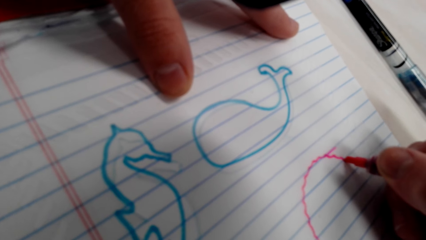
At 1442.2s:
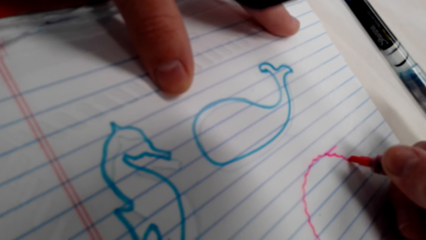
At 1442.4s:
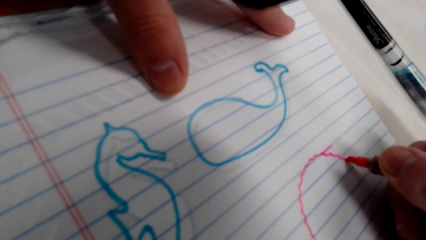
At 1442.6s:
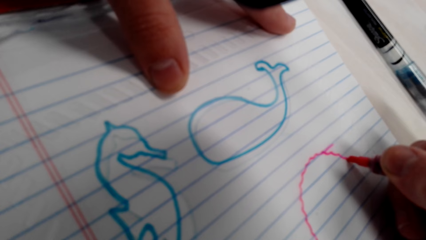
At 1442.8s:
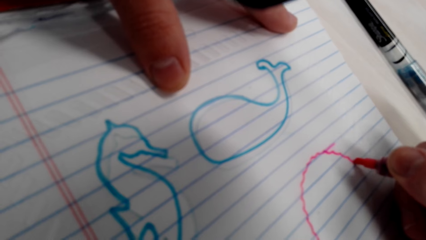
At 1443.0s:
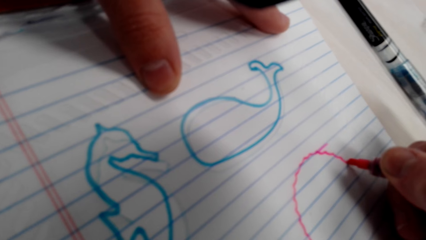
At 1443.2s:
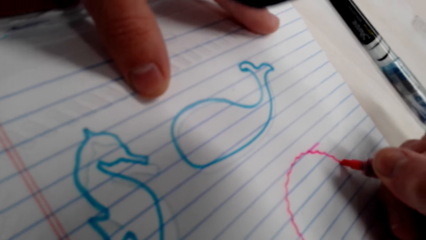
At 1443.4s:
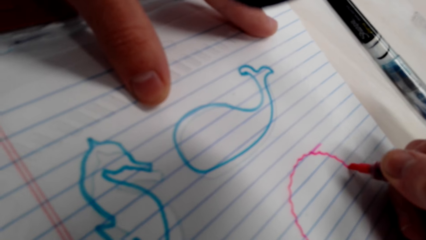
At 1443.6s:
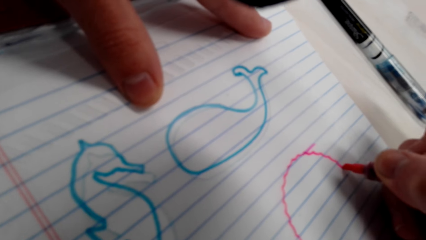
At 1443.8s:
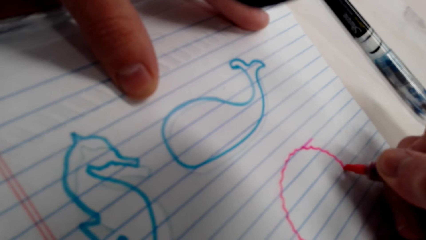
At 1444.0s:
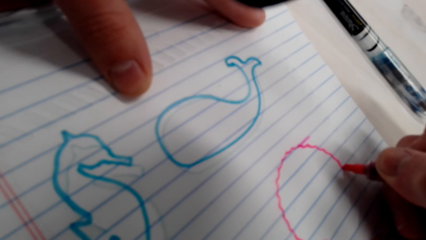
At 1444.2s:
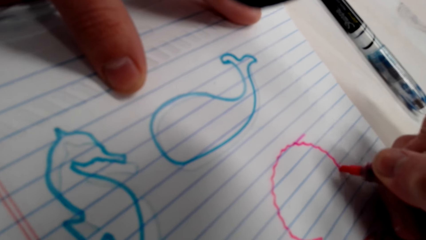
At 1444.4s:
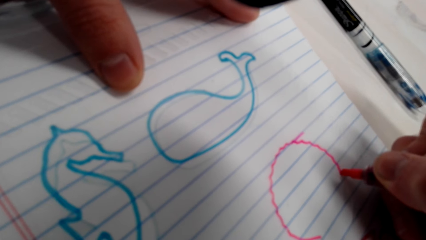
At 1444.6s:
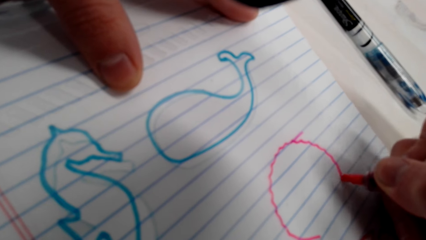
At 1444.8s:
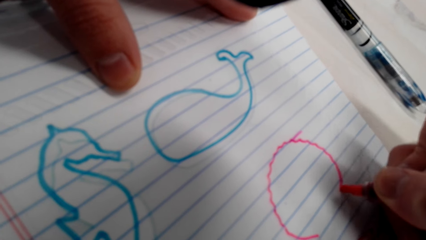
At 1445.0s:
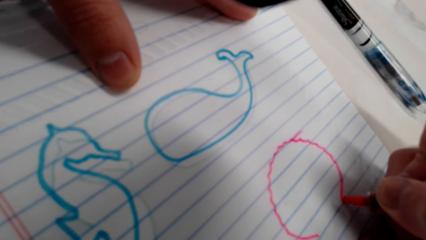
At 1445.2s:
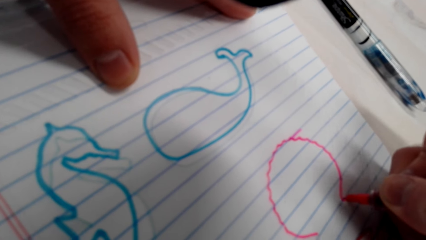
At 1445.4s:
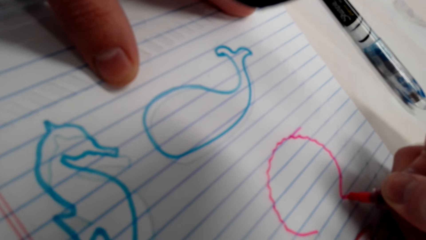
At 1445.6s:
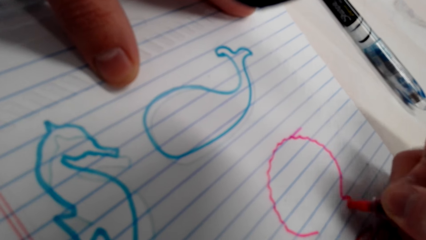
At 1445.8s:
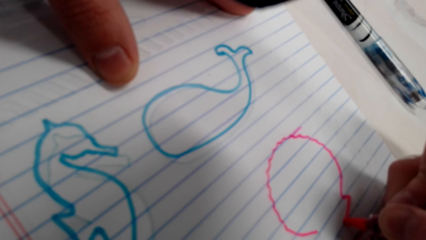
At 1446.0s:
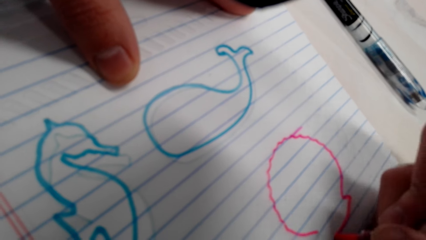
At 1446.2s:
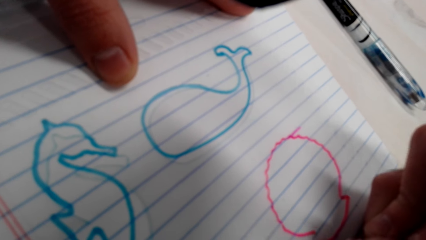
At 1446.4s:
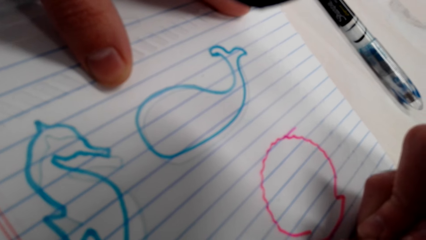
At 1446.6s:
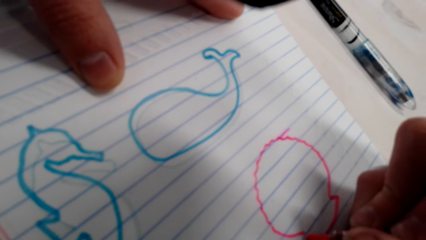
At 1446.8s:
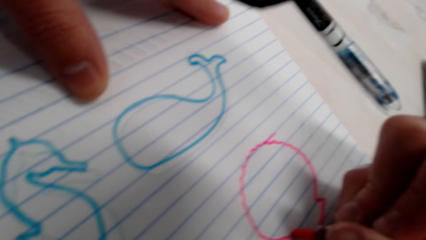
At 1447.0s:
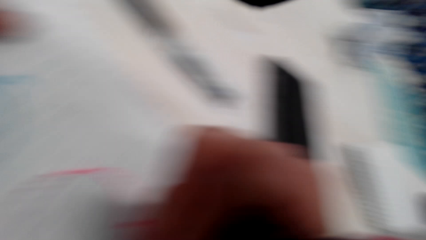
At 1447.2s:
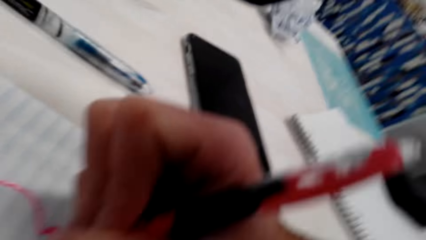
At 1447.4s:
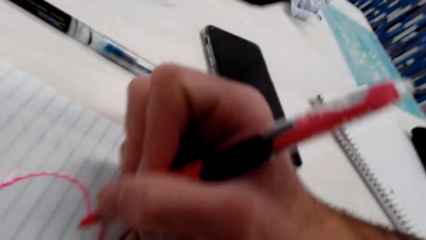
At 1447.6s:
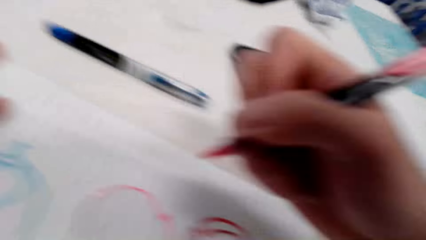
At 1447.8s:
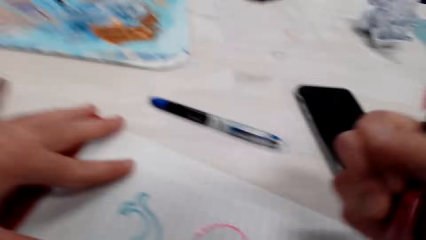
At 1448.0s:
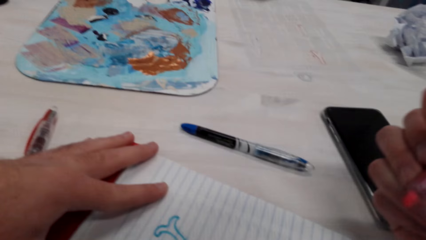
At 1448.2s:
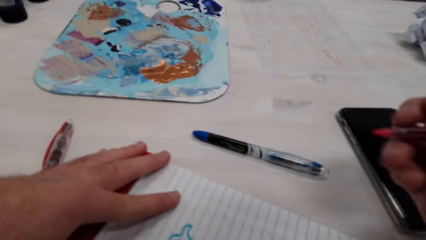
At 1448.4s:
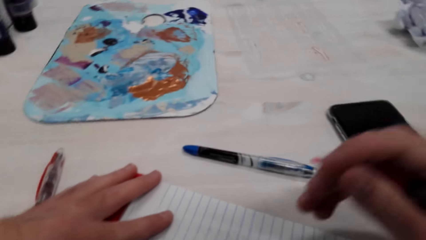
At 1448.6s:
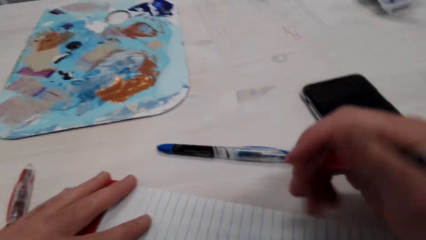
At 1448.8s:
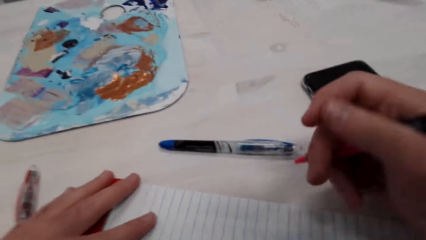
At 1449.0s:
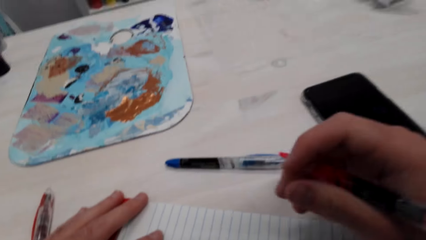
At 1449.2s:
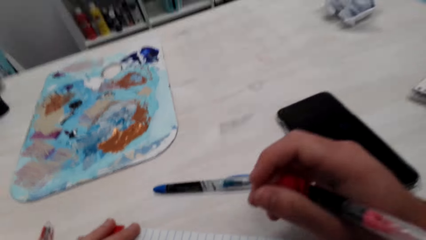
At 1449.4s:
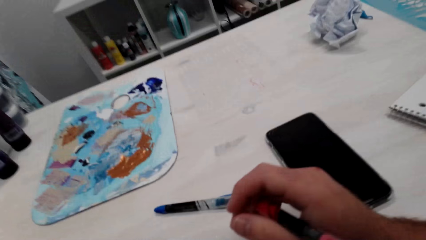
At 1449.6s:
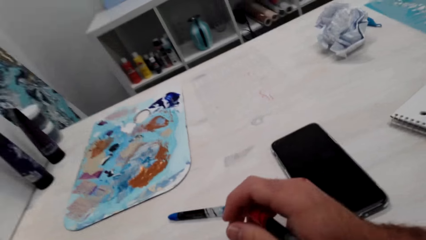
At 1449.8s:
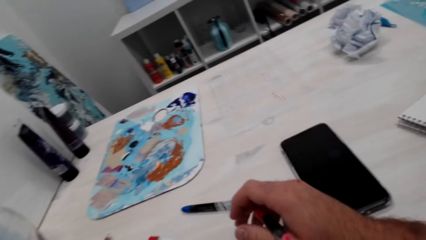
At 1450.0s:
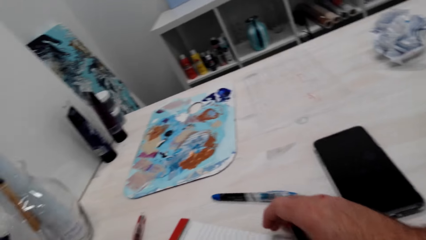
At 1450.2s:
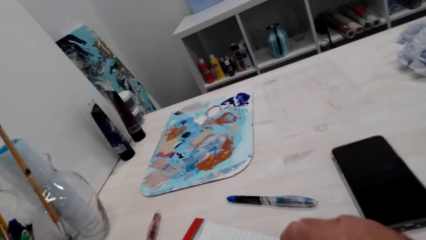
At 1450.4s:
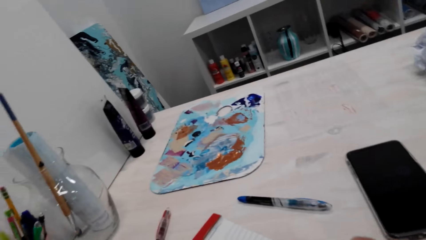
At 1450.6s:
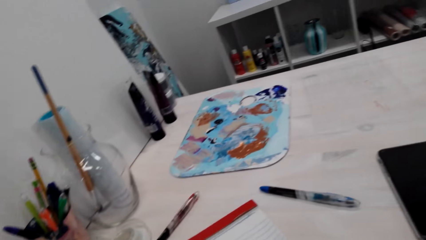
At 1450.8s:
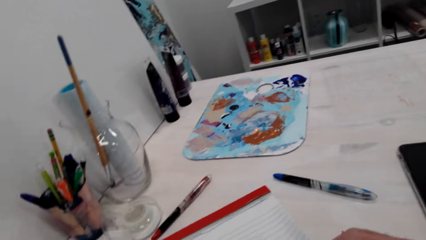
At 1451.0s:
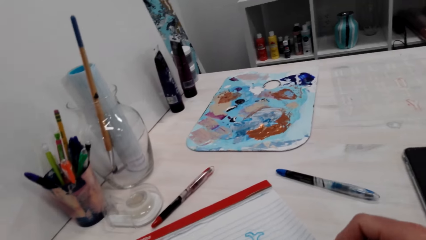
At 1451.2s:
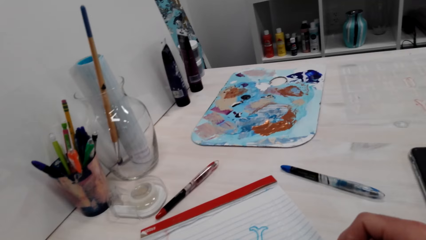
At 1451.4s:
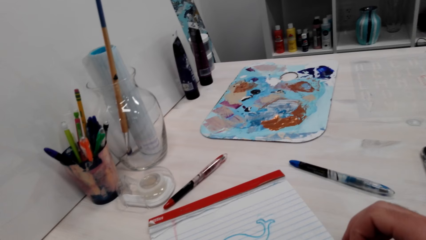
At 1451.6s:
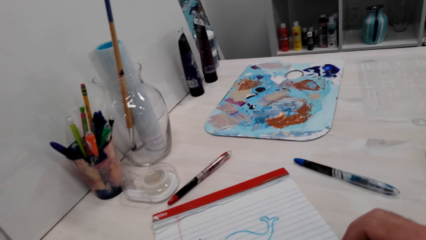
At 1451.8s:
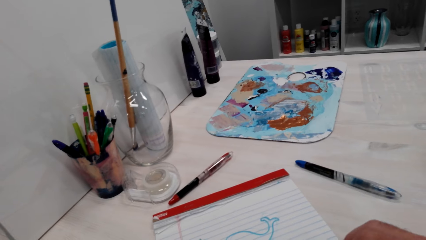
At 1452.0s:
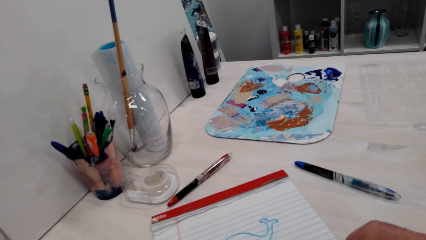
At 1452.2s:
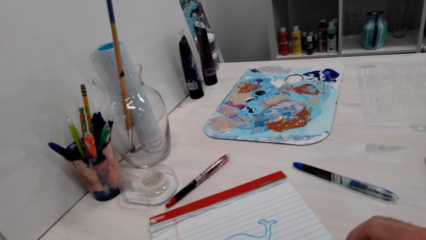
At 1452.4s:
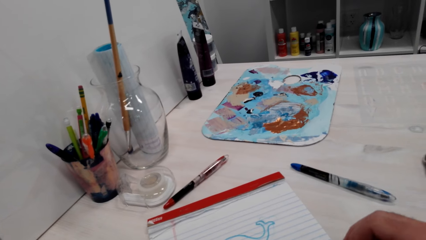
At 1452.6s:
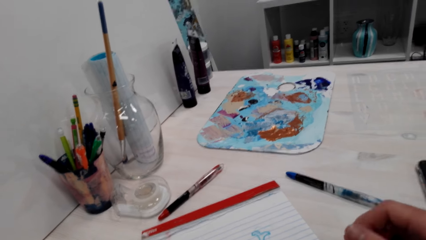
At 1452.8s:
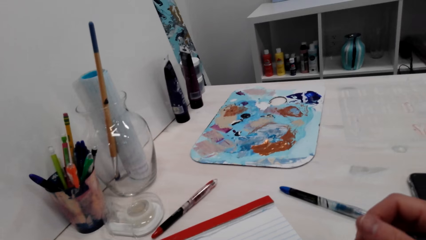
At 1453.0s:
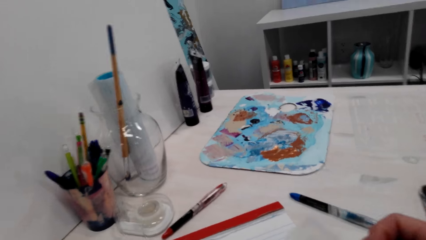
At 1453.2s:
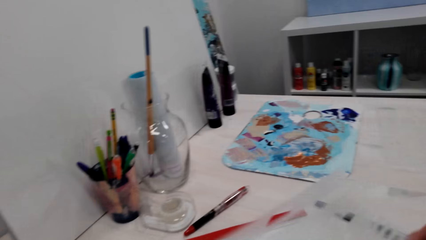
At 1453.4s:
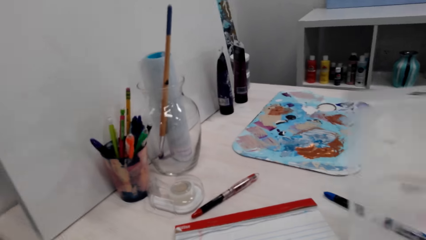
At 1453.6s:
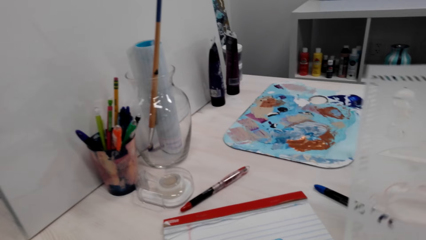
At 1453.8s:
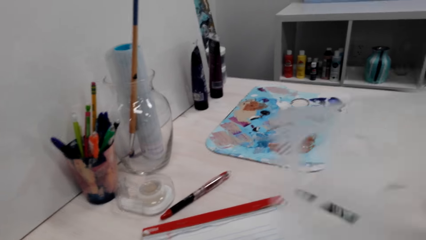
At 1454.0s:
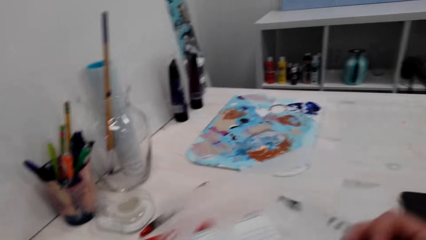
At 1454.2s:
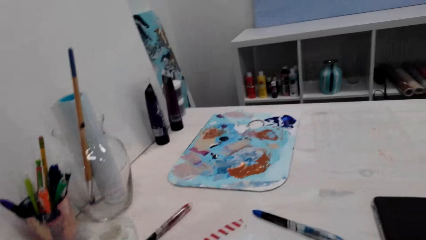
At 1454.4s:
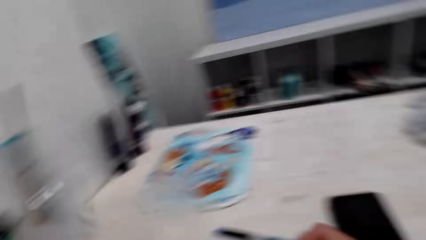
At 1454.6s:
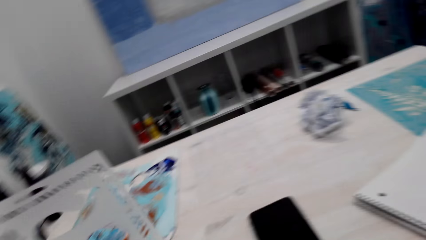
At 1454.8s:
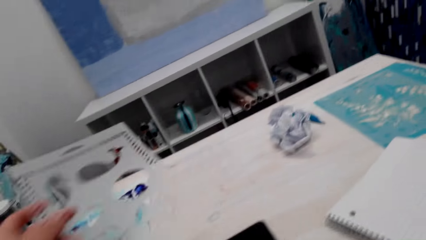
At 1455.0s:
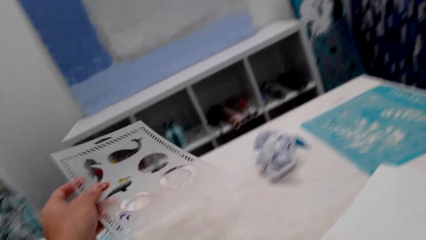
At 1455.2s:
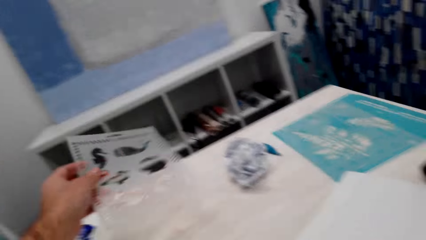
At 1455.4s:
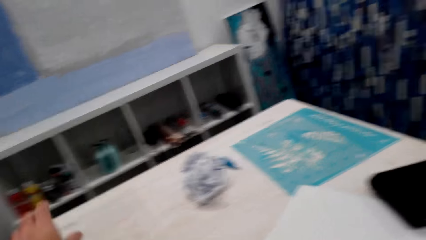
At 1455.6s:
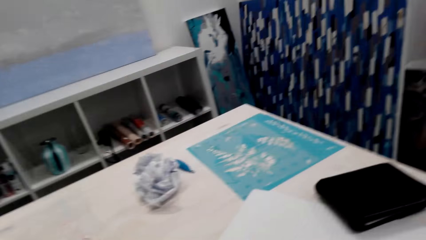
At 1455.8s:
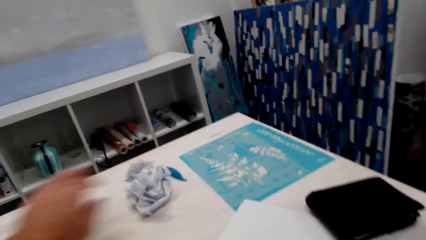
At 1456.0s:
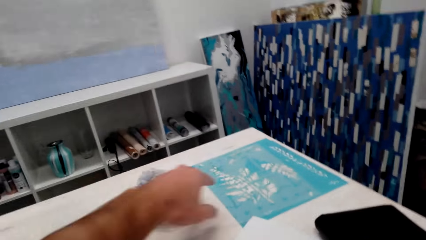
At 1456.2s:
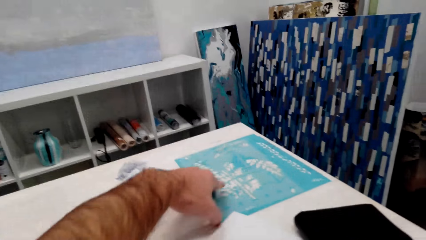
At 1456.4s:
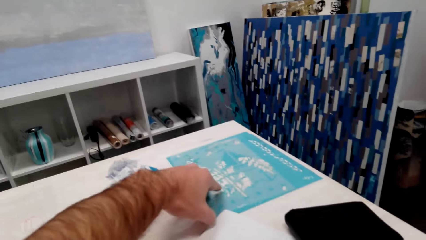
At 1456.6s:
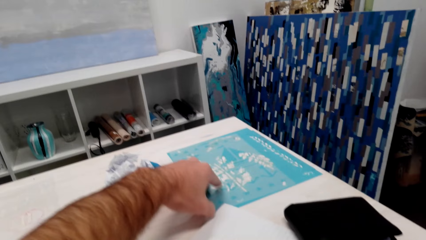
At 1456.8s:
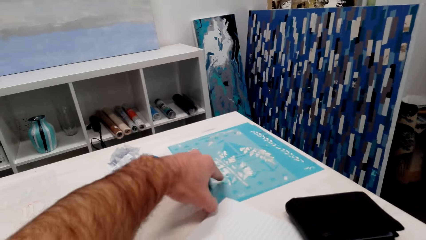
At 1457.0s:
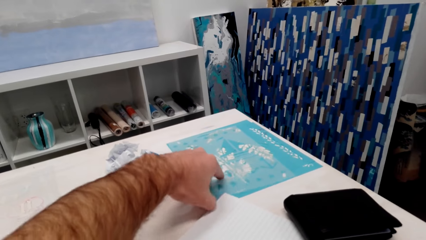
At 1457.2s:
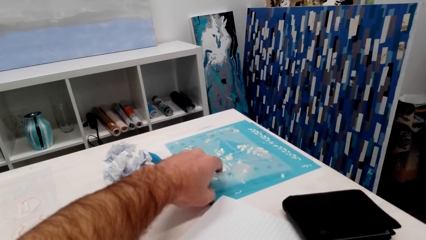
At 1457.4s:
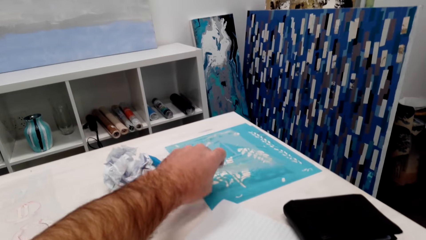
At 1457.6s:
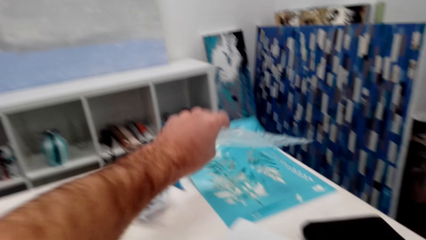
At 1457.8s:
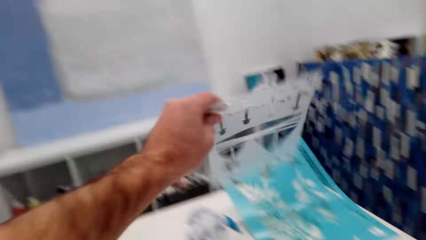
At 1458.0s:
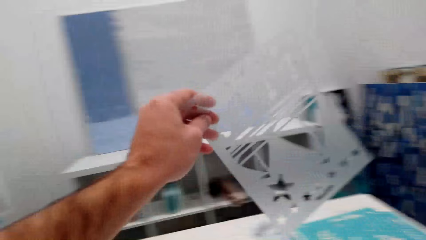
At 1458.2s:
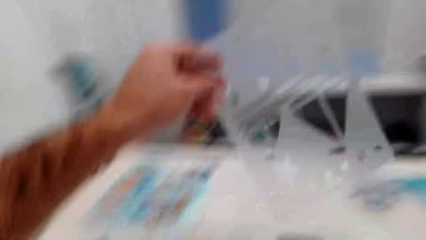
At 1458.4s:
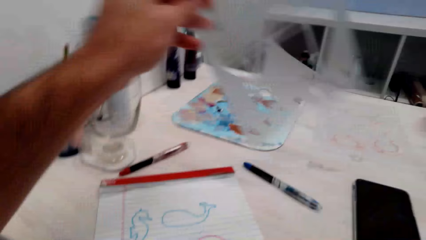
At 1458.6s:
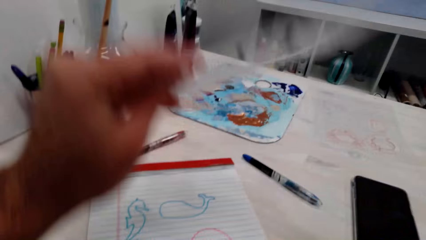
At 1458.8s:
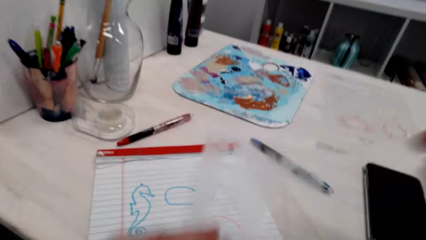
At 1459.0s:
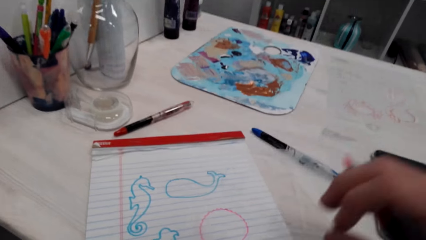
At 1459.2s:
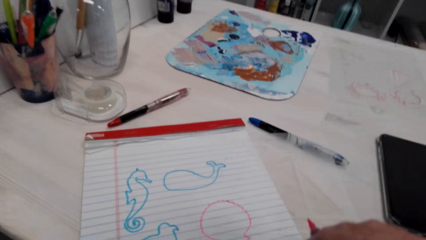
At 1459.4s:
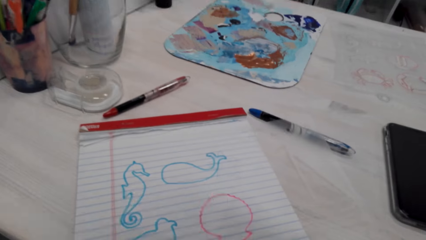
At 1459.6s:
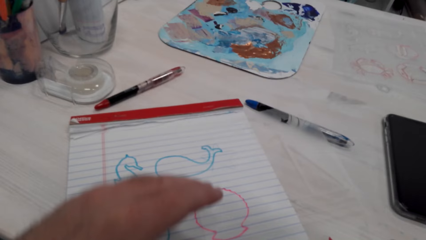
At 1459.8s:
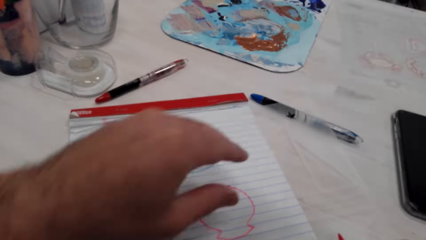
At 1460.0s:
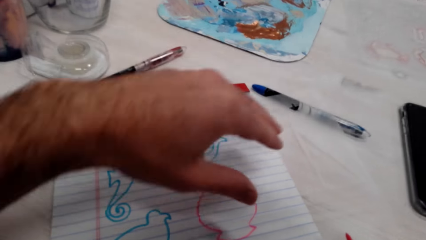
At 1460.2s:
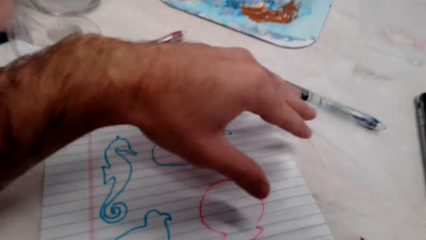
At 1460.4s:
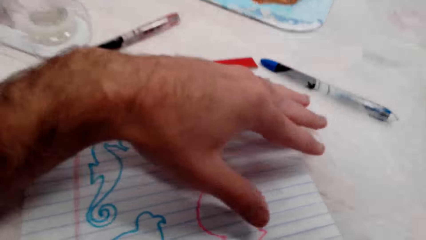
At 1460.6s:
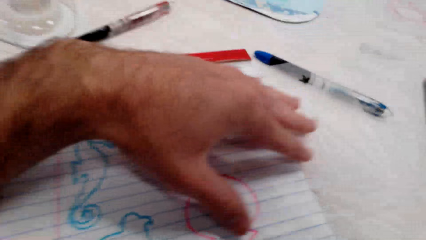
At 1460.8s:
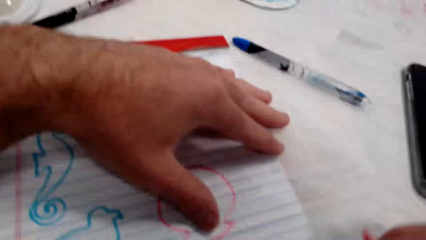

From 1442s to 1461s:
The camera wearer holds the paper. They pick up the drawing tracer and put the drawing tracer down. They pick up another tracer. They hold the varnish. They put the drawing tracer down.
